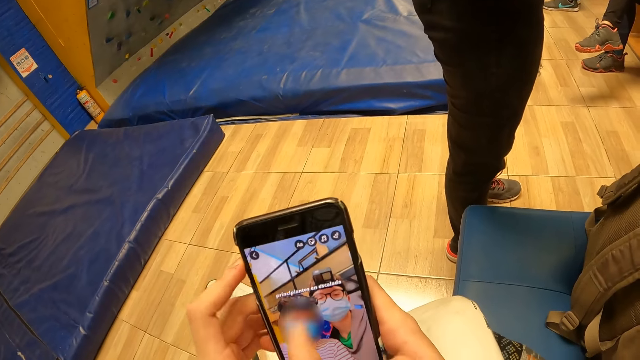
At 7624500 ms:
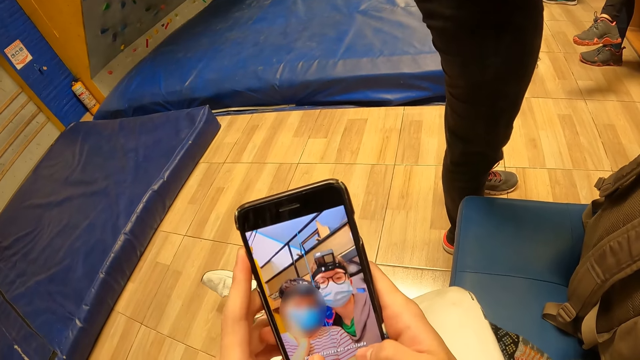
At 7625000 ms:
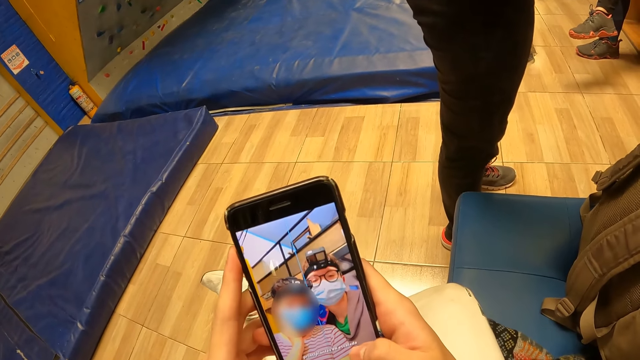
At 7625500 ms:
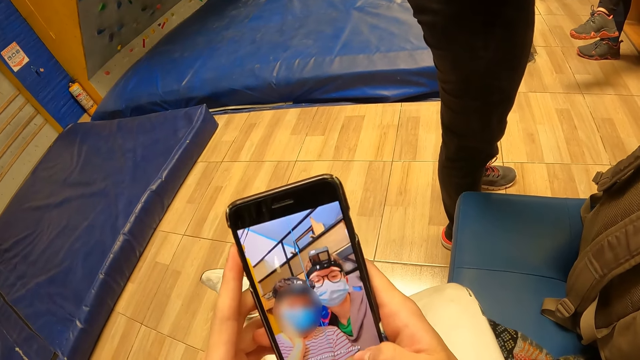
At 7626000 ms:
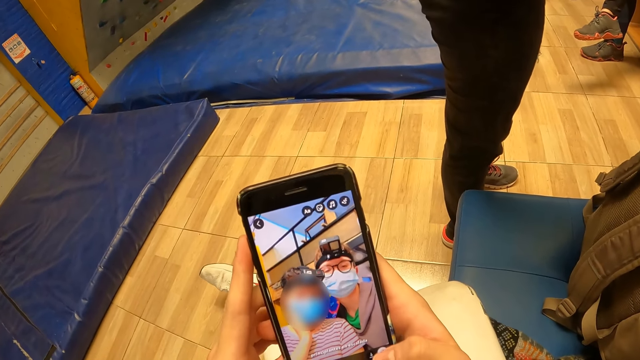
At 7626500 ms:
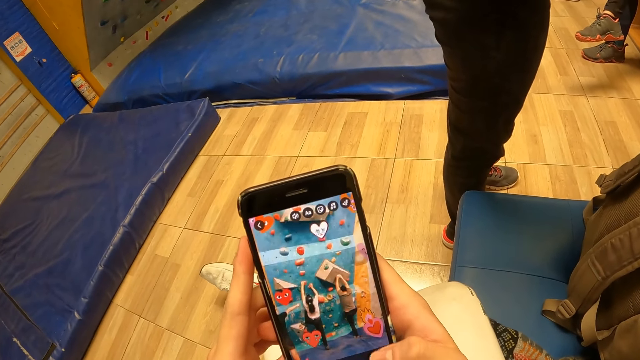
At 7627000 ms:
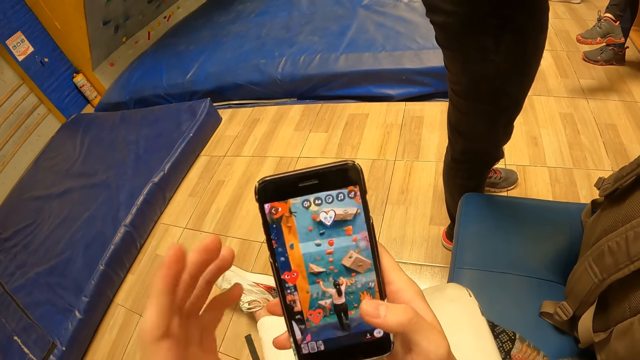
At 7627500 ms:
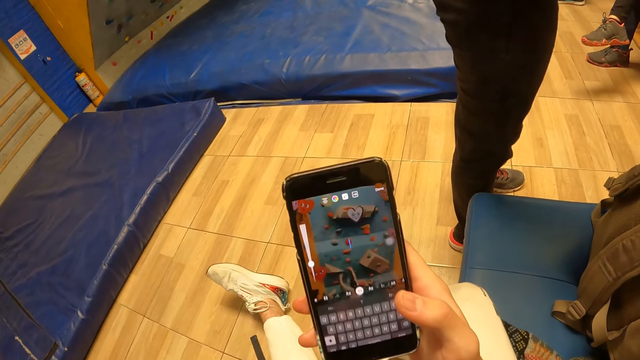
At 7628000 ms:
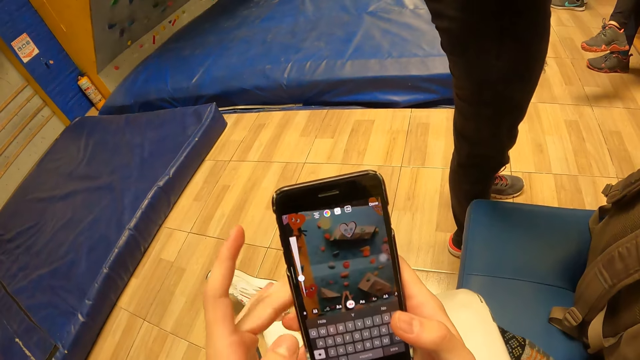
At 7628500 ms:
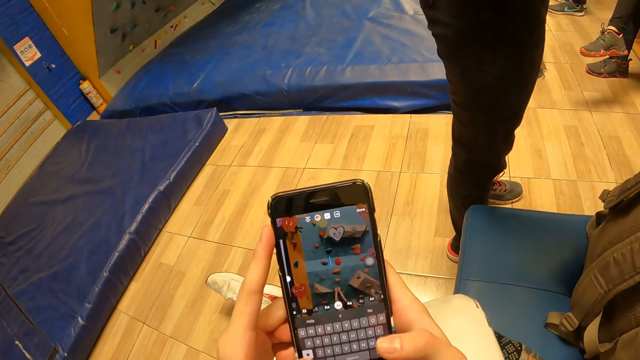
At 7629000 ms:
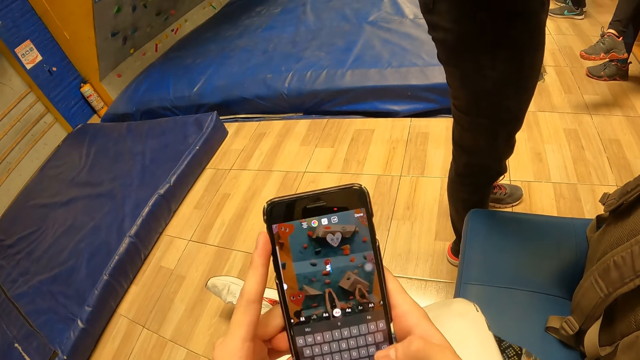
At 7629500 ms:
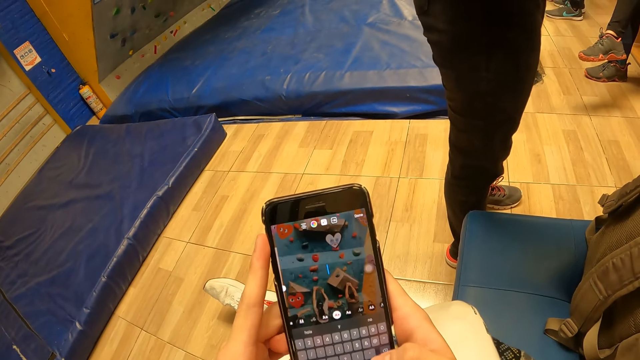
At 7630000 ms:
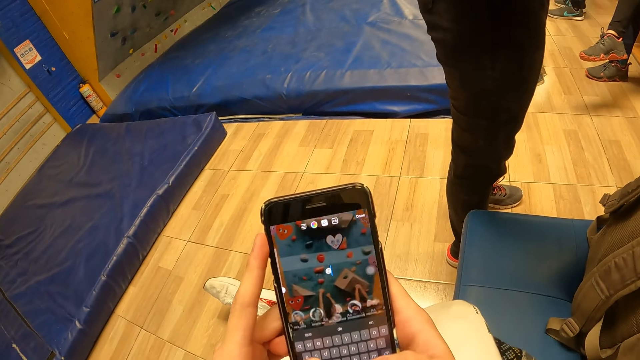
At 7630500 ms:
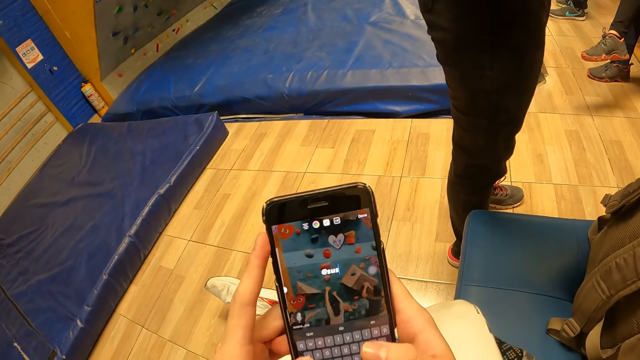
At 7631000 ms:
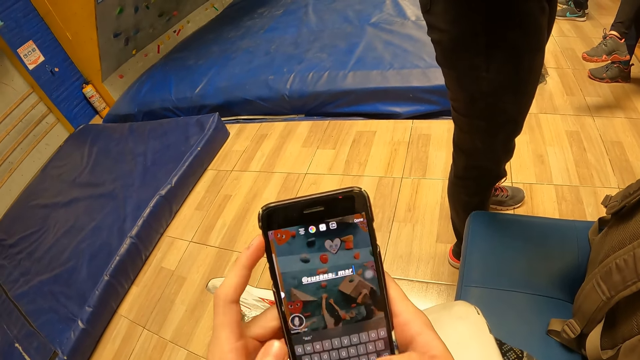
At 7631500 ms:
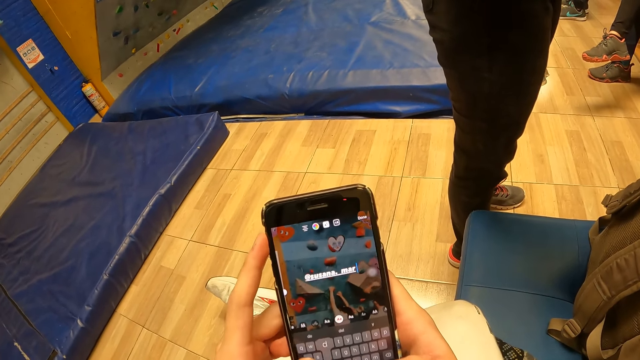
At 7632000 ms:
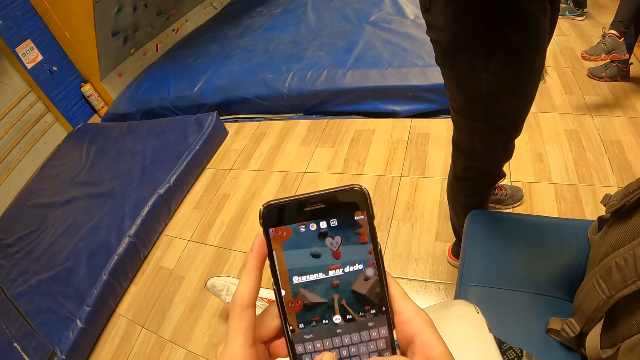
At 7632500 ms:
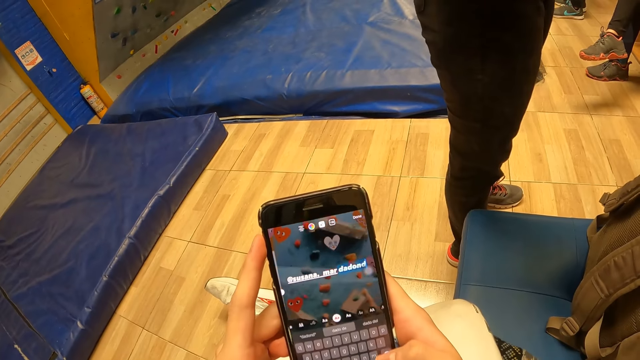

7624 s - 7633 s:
The camera wearer touches his face with his left hand. He presses the phone with both hands.

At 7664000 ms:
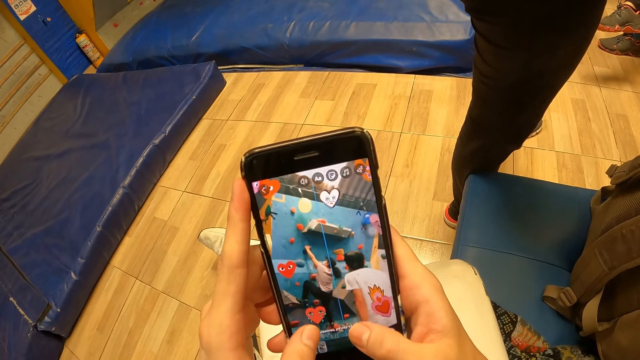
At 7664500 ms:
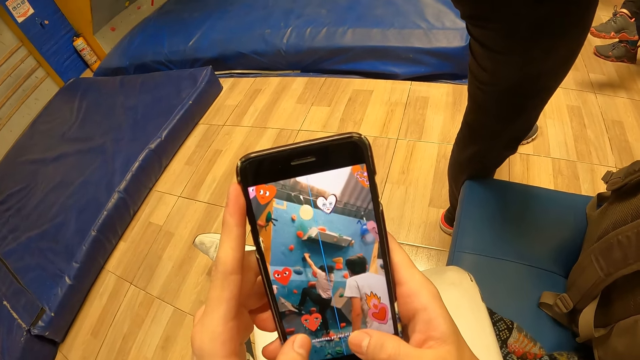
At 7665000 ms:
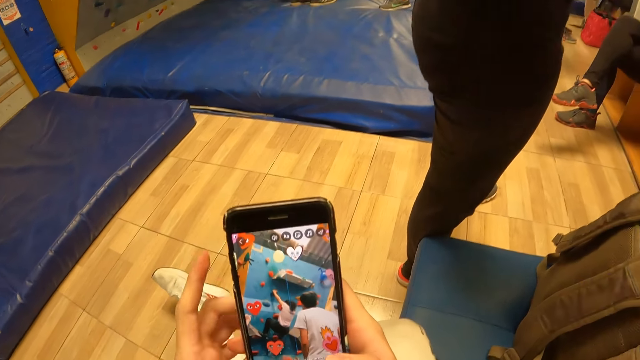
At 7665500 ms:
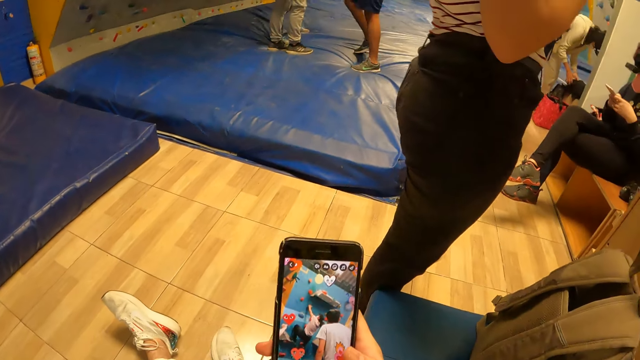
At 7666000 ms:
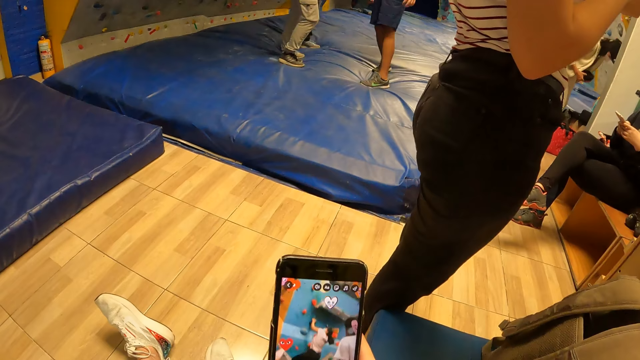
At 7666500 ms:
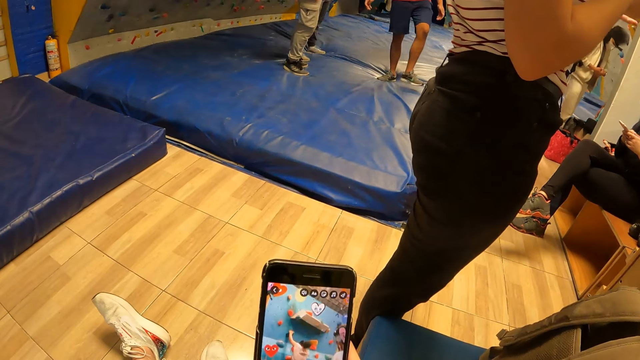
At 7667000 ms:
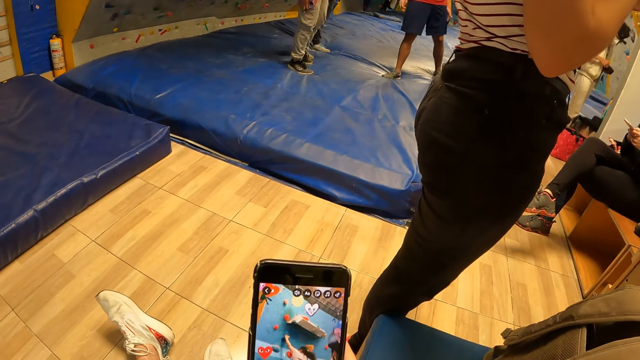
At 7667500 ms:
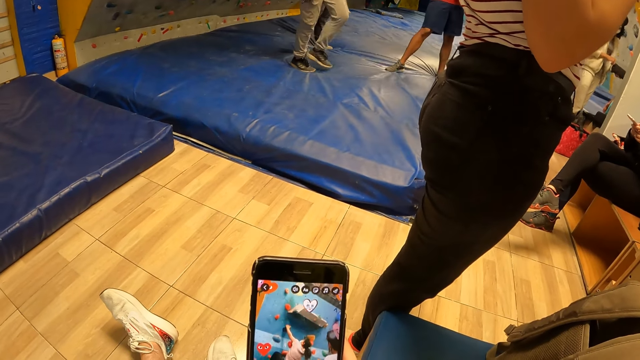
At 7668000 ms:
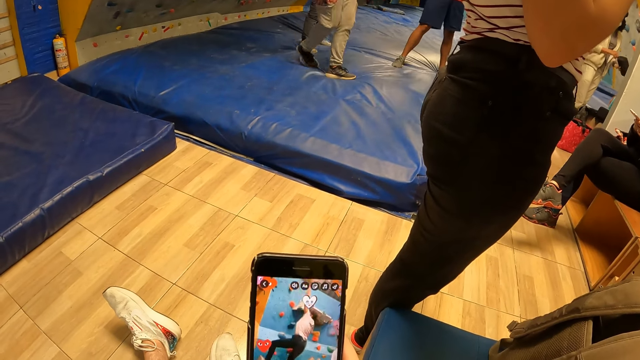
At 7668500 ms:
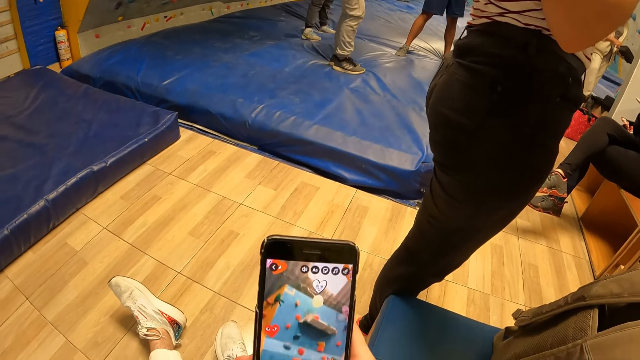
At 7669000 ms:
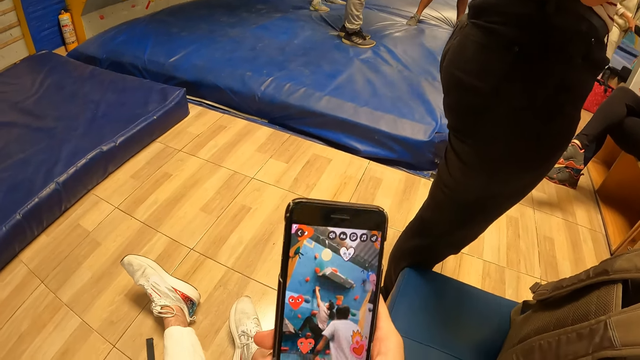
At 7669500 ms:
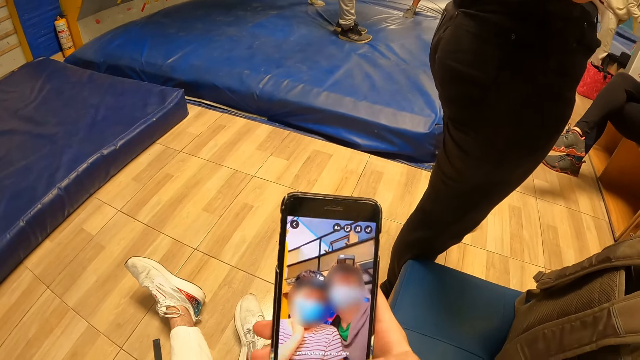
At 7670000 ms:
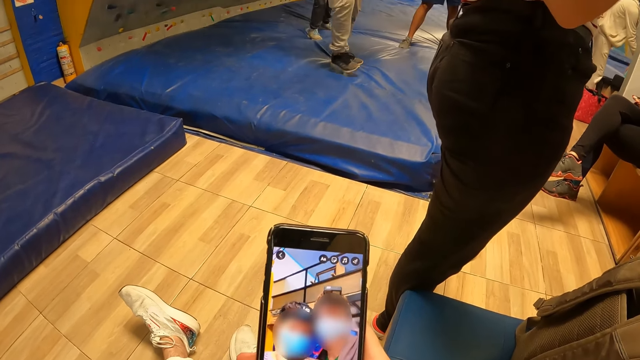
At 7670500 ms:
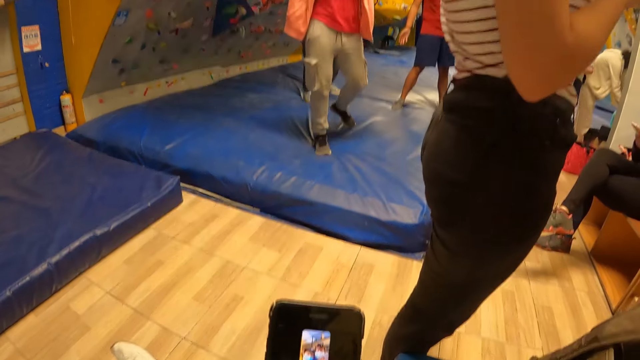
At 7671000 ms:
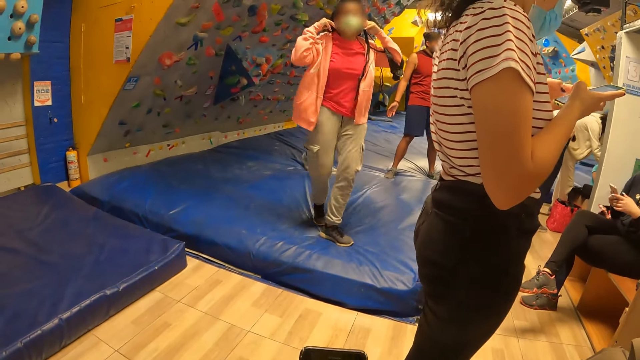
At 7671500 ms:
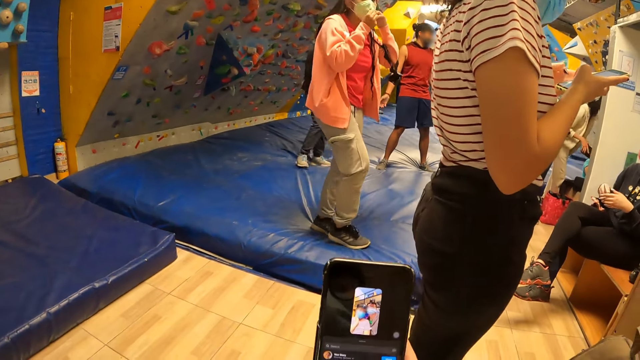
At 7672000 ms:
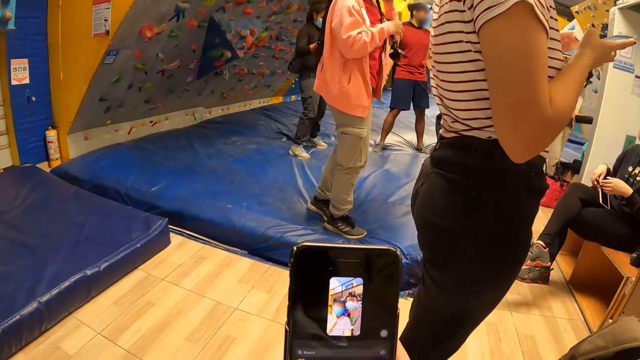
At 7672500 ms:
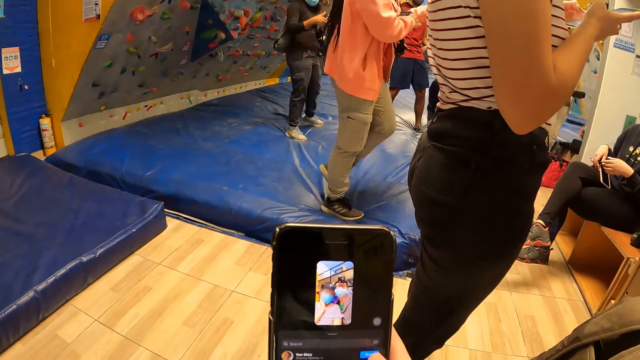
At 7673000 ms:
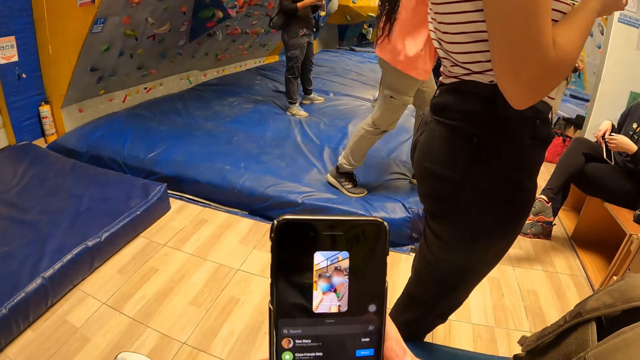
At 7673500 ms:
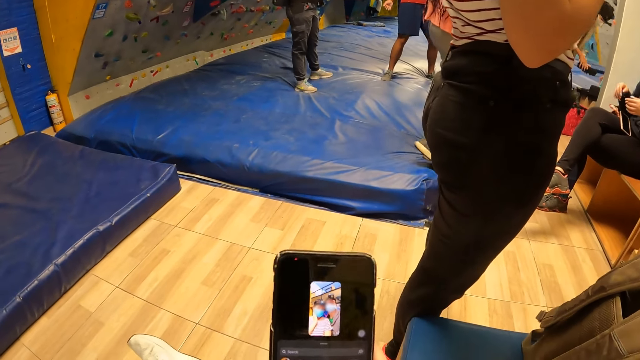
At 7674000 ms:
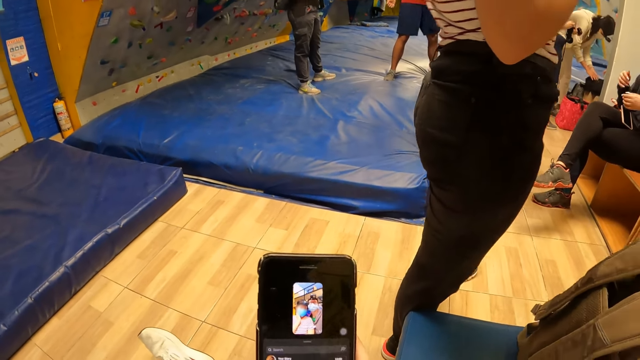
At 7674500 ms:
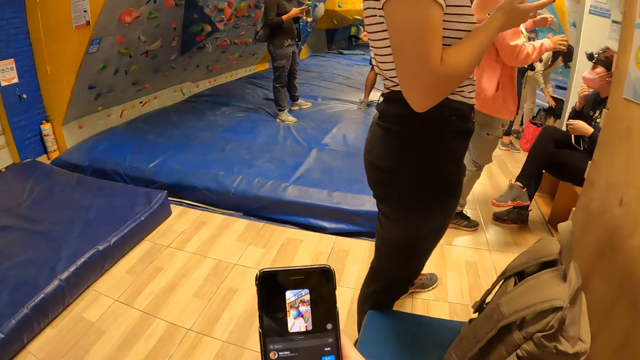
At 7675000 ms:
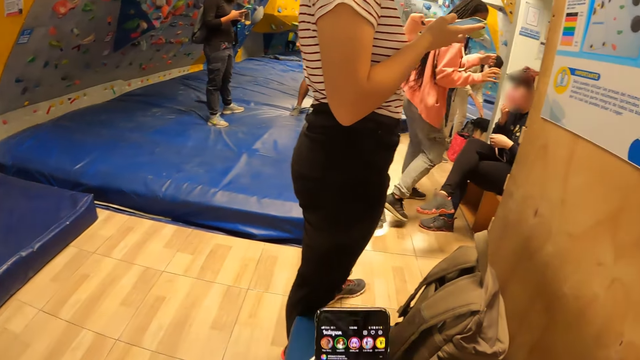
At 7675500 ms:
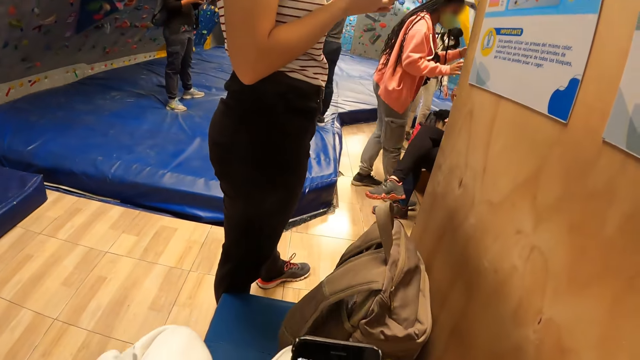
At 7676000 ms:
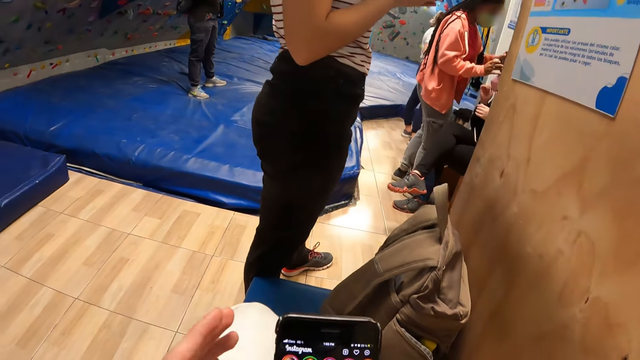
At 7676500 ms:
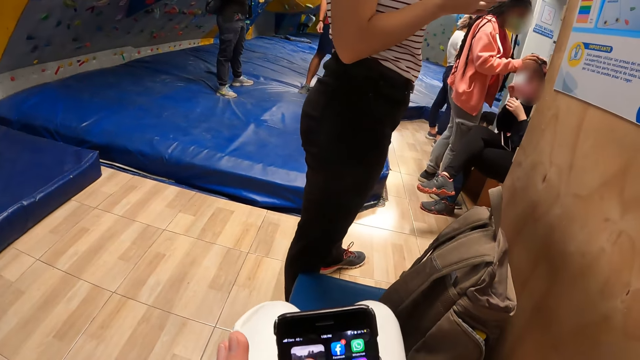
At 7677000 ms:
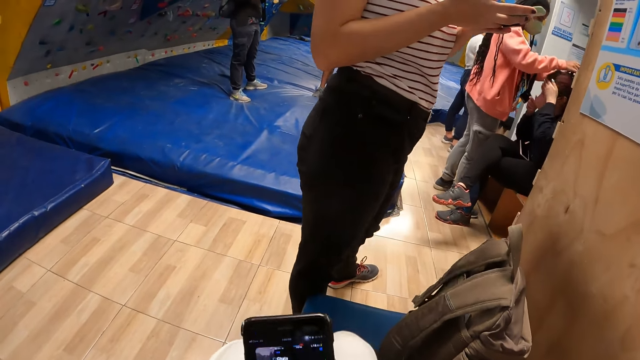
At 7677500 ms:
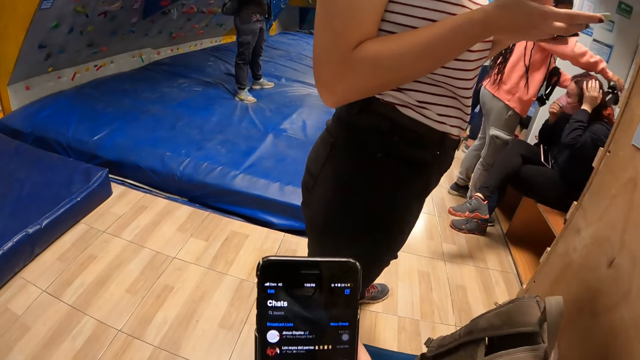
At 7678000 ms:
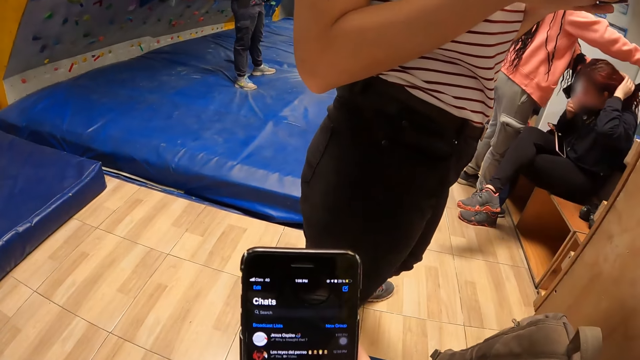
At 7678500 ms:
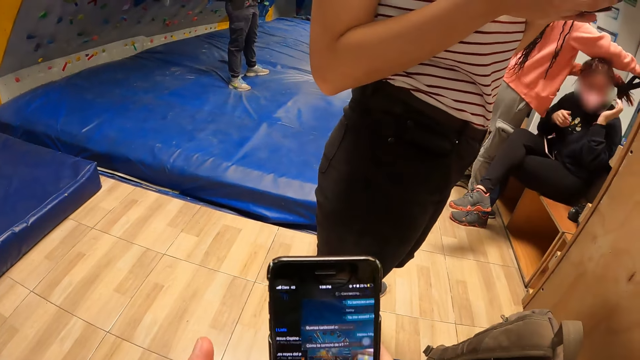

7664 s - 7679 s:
The camera wearer presses the phone with his right hand. The woman operates a phone with both hands. The camera wearer operates the phone with his left hand.
